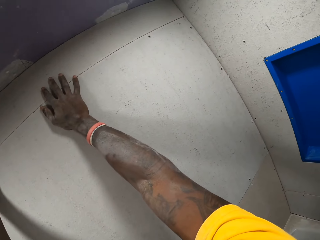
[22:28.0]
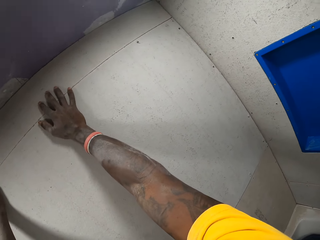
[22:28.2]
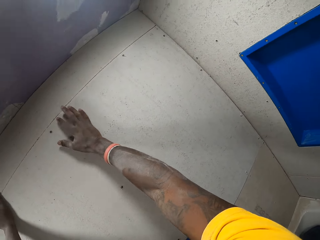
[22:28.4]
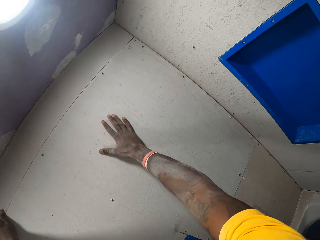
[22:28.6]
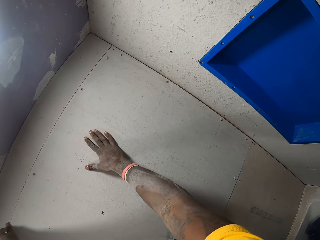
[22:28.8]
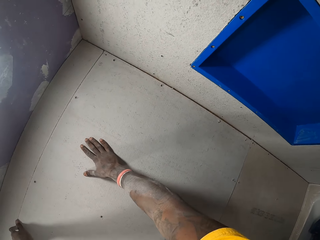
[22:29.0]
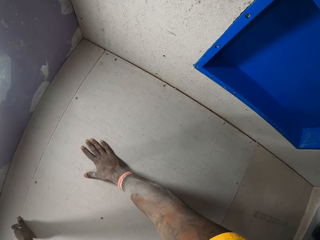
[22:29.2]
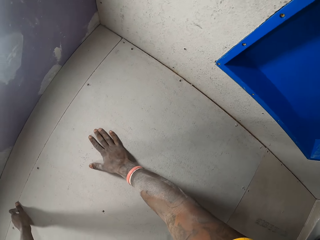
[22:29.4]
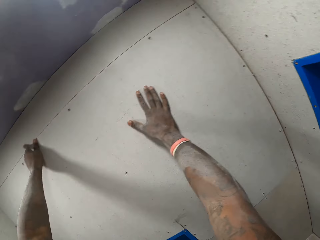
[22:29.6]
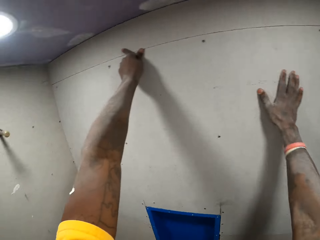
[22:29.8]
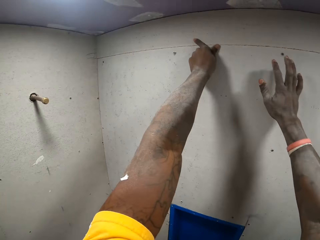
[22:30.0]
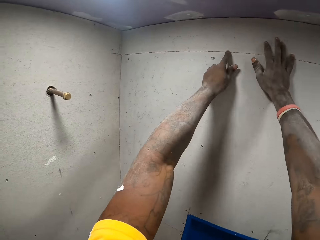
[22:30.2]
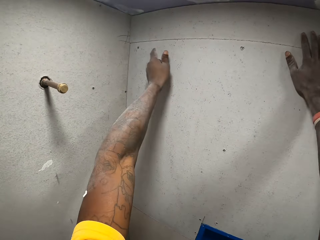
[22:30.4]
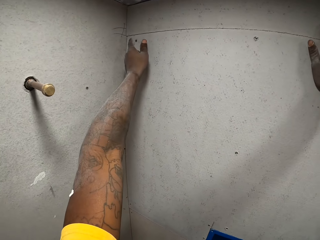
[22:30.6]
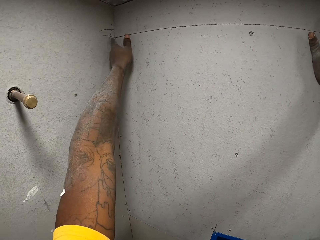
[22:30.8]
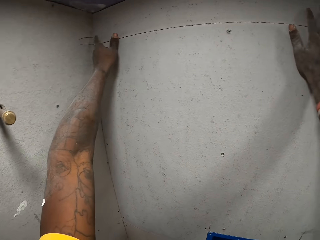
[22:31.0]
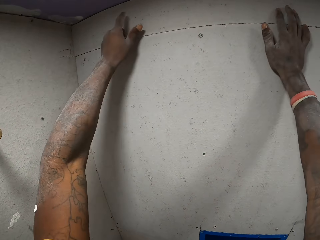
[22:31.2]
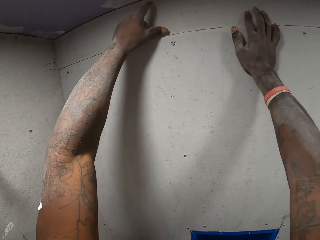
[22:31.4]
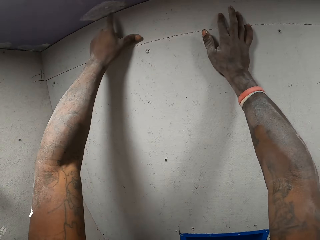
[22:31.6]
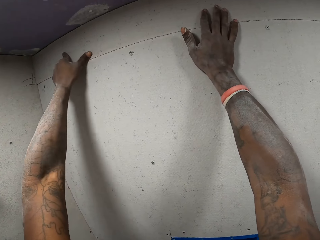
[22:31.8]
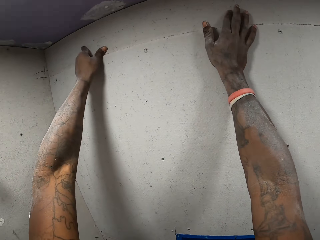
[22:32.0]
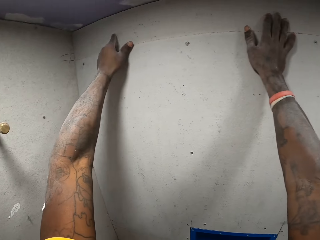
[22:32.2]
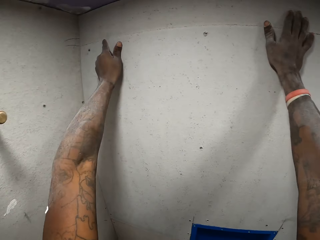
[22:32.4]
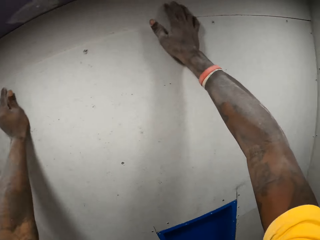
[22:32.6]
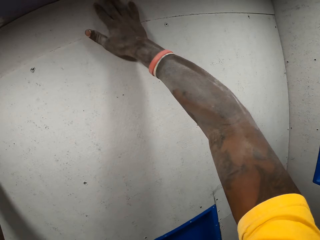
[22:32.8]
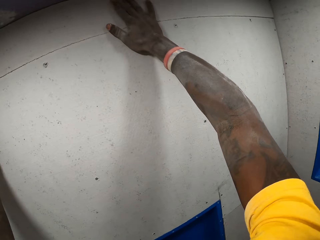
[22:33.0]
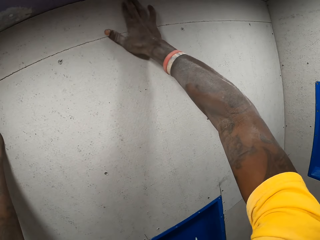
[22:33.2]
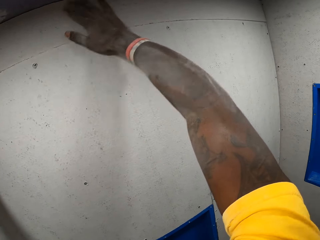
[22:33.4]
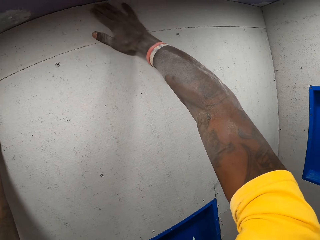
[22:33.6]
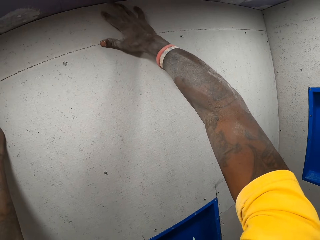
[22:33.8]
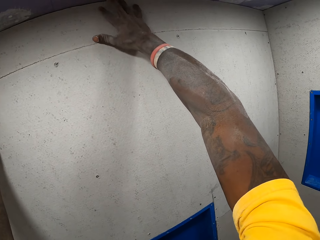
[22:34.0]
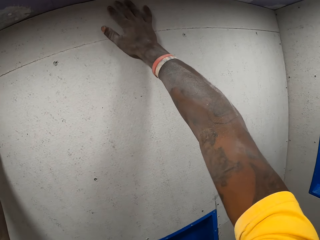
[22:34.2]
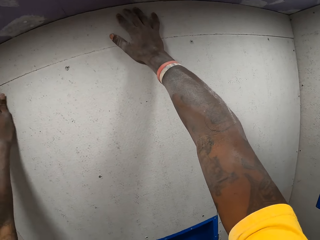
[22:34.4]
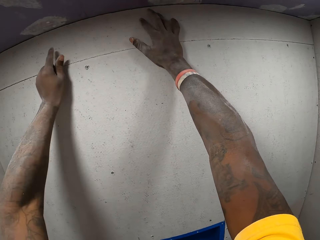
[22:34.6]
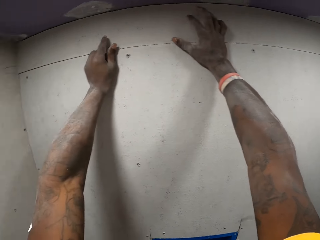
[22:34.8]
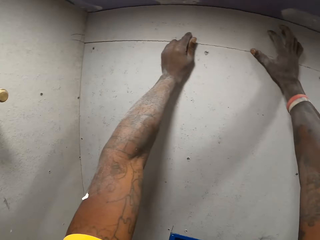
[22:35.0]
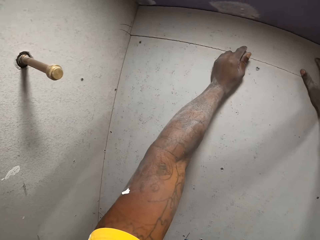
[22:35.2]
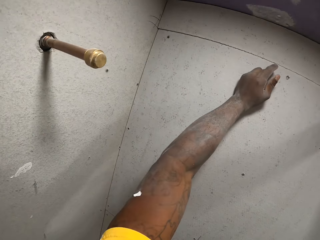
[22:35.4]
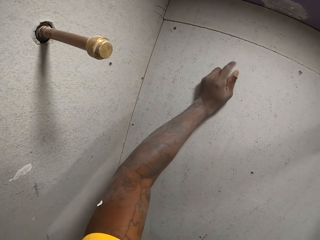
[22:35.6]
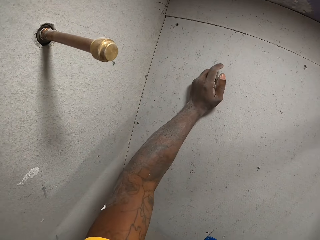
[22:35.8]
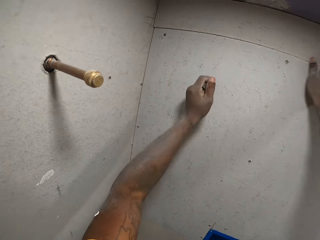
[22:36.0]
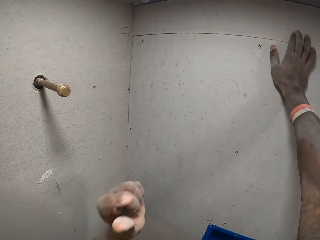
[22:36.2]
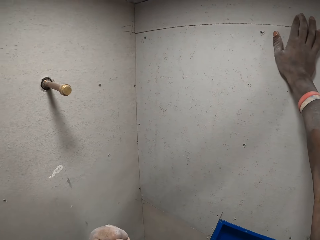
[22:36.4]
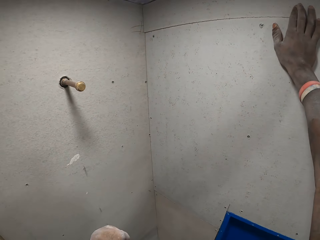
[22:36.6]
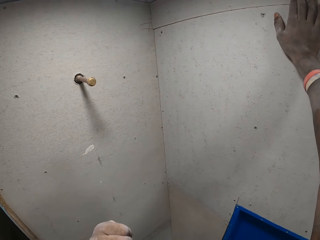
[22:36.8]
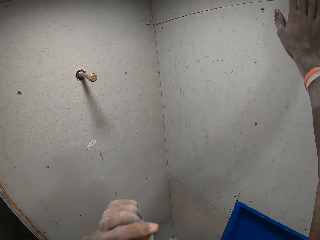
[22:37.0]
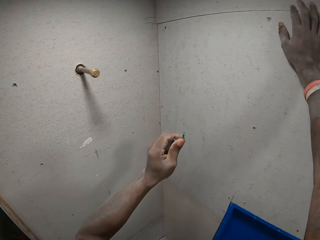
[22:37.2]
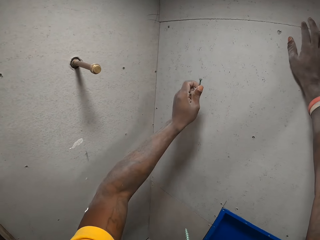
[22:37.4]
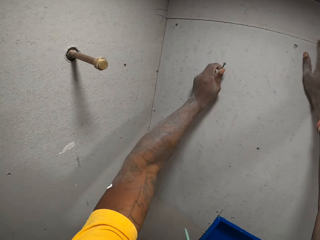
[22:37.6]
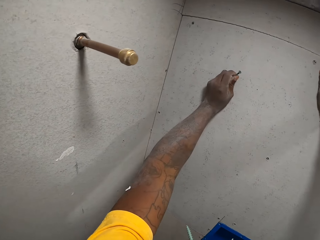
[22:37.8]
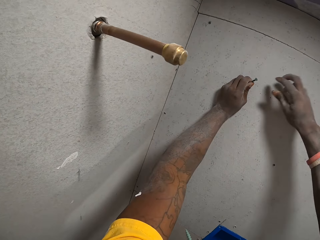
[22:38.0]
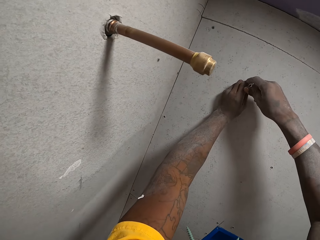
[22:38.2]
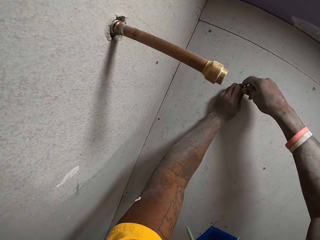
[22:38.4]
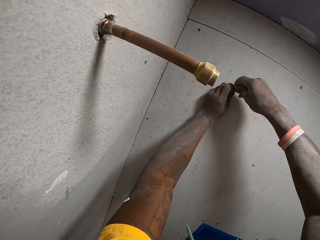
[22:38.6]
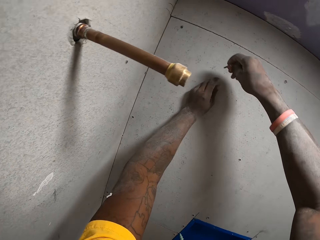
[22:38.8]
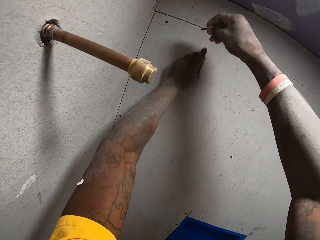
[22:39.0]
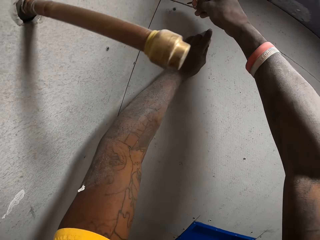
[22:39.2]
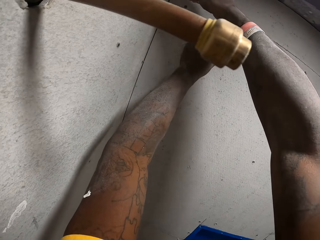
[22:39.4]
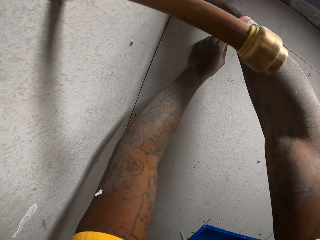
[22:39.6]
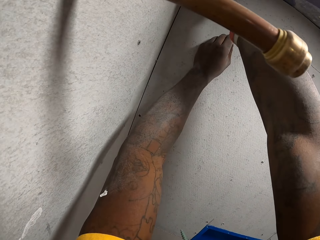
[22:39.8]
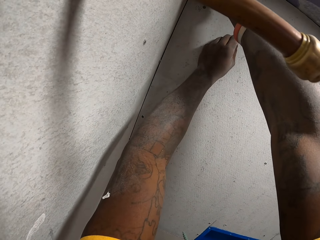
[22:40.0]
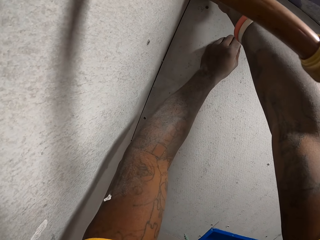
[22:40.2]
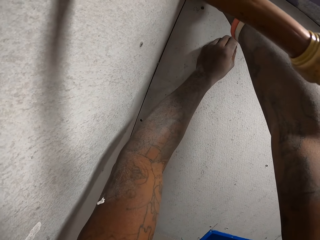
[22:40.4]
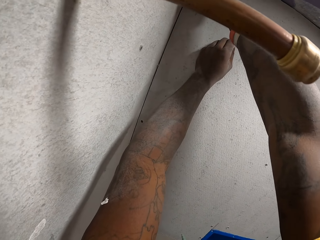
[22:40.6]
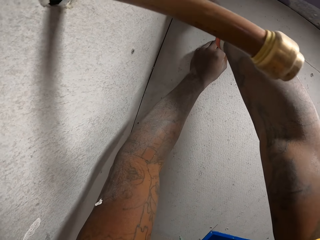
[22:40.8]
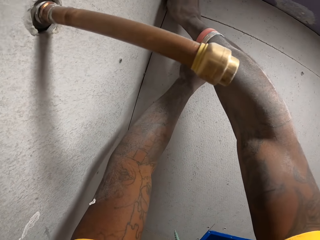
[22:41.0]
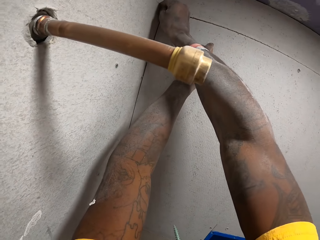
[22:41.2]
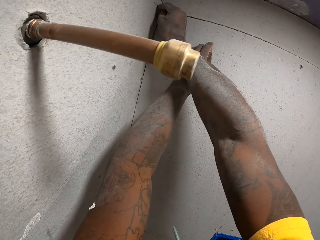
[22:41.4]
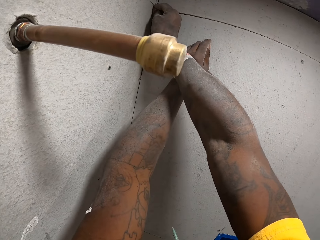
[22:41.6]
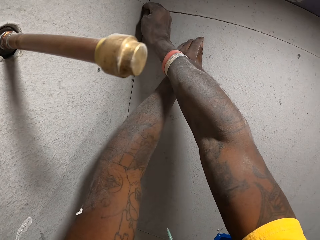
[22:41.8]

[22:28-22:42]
The camera wearer moves a hand along the wall. They move the hand. They move the hand along the wall. They move the hand. They move the hand along the wall. They move the hand along the wall again. They move the hand away from the wall. They move a screw towards the wall. They rest the hand on the wall. They hold the screw with the other hand. They move the screw towards a board. They move the left hand. They put the screw on the board.

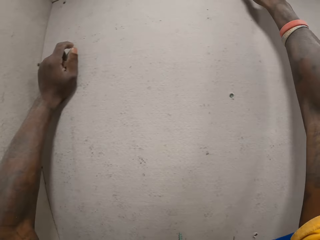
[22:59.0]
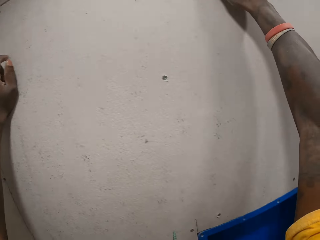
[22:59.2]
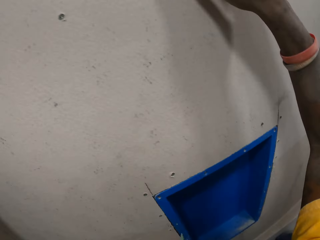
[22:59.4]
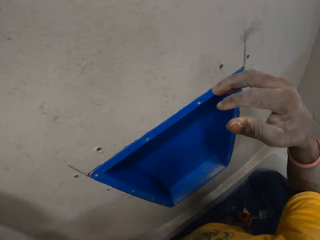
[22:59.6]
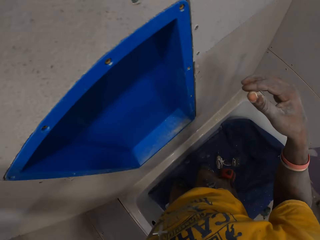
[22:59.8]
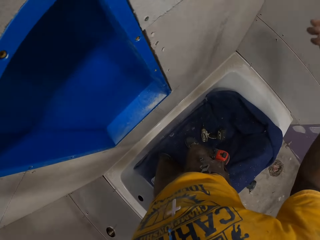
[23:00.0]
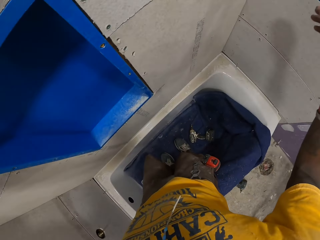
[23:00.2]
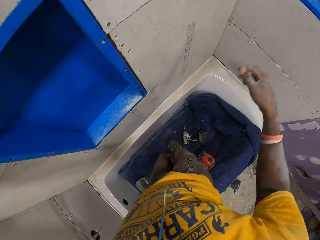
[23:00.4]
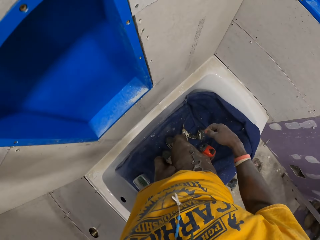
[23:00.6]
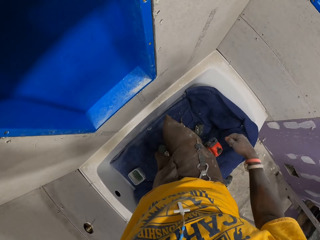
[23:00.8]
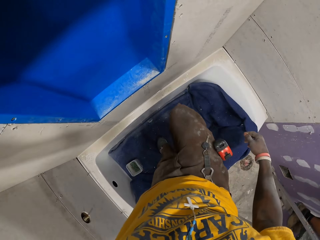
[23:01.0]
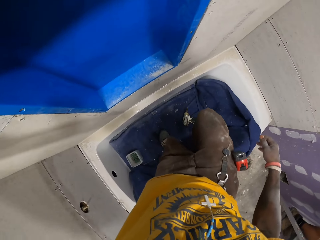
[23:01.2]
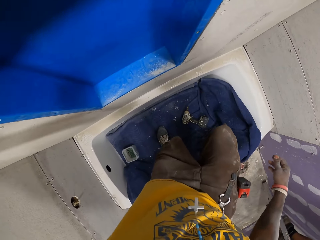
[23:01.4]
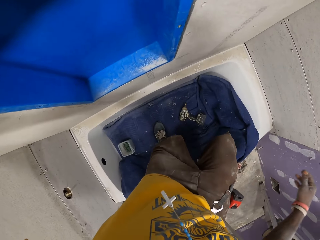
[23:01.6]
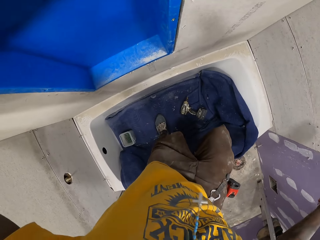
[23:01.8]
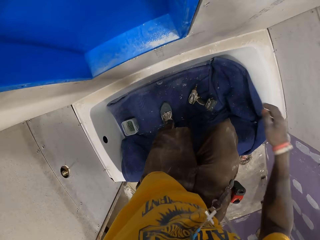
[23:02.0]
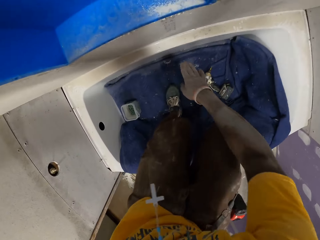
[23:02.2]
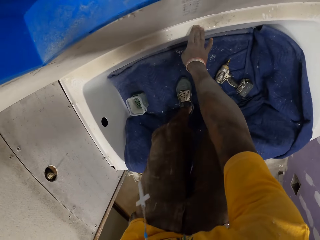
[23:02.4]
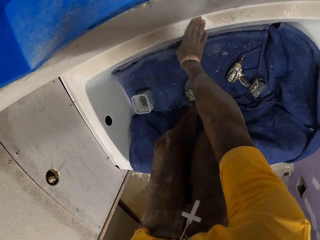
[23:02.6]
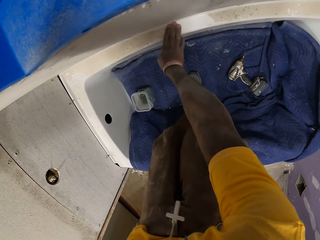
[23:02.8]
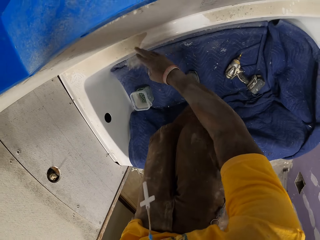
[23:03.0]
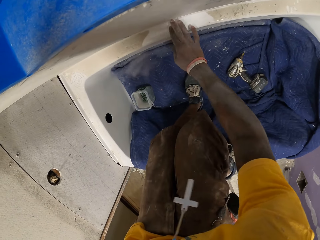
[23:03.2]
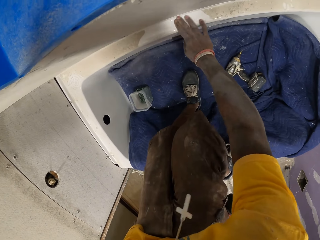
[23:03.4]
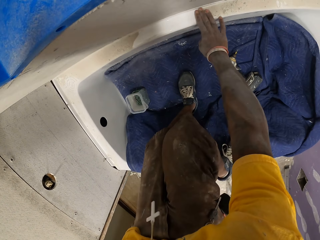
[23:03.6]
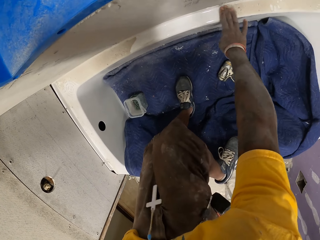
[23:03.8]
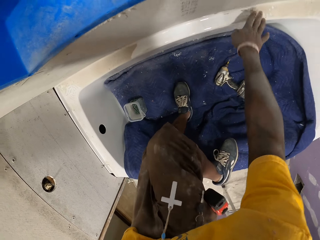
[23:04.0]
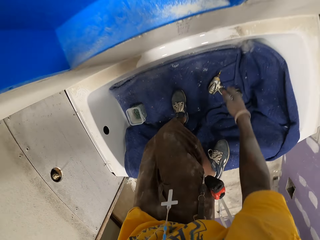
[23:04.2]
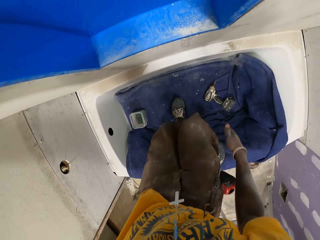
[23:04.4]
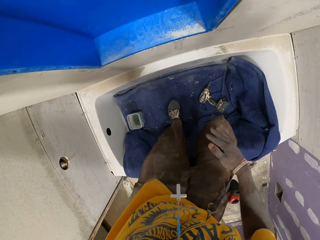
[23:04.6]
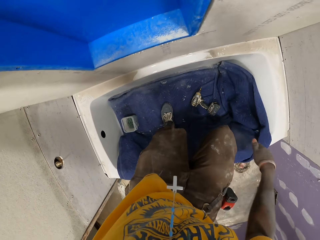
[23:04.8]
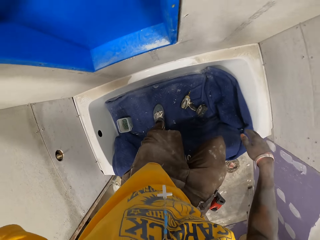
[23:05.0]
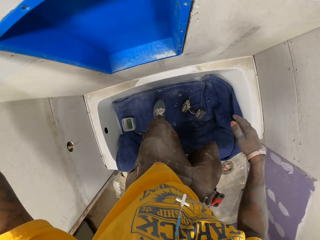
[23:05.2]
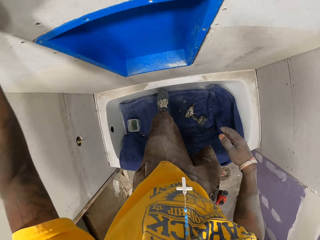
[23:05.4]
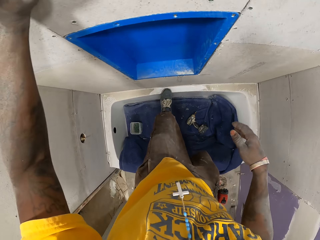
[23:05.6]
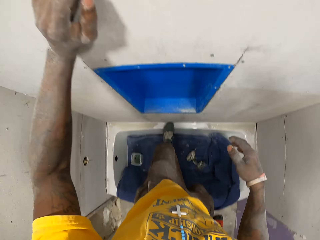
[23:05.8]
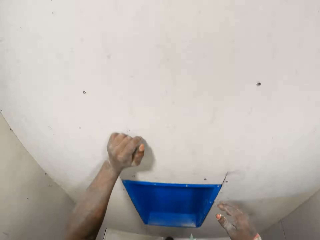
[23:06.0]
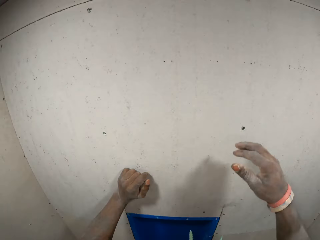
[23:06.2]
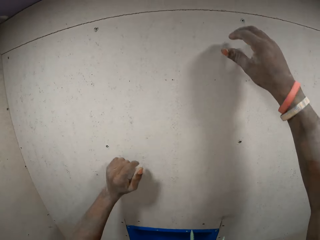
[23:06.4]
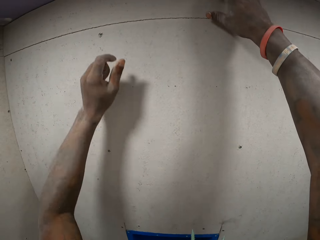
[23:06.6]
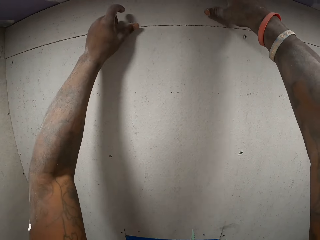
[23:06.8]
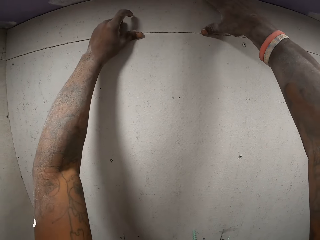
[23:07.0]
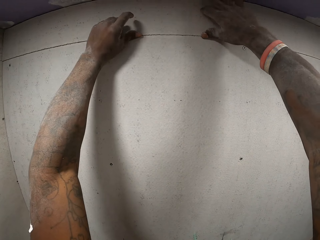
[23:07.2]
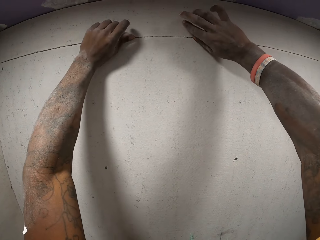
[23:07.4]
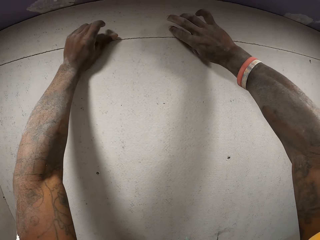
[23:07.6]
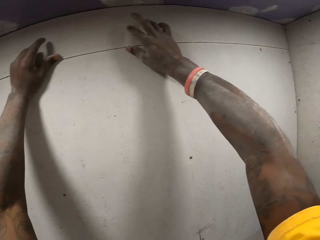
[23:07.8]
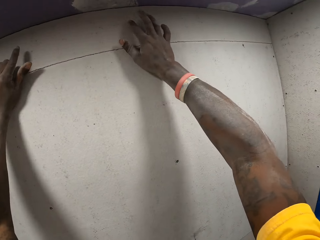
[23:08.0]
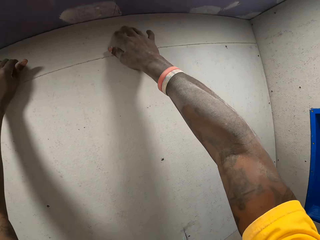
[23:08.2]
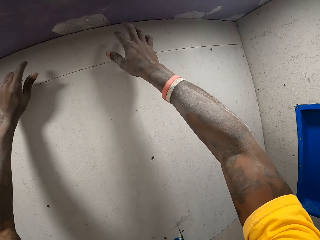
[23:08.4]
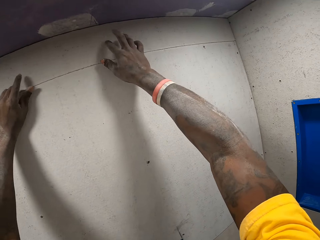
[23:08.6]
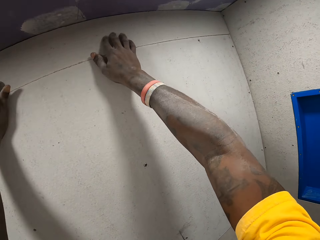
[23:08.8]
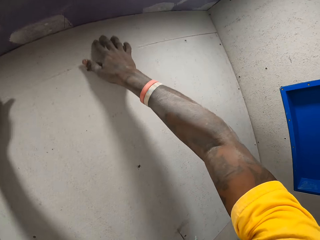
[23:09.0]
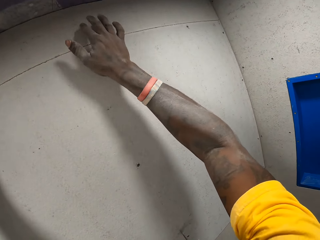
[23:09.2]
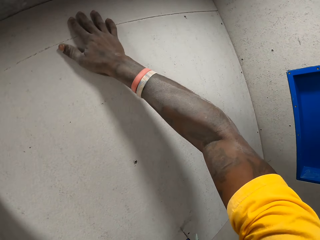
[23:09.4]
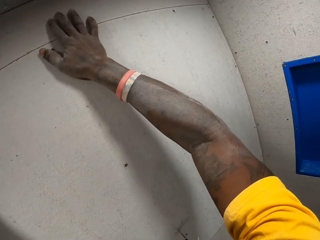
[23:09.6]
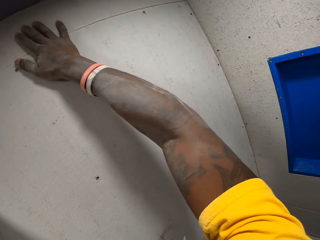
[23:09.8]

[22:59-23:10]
The camera wearer stands on the edge of the bathtub with his right leg. He wipes away dust along the edges of the bathtub with his right hand. He dusts his right hand on his right leg. He stands on the edge of the bathtub with both legs. He touches the wall. He examines the slate sheet on the bathroom wall with both hands.
